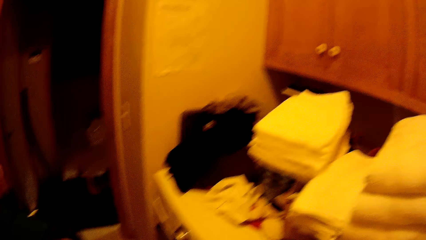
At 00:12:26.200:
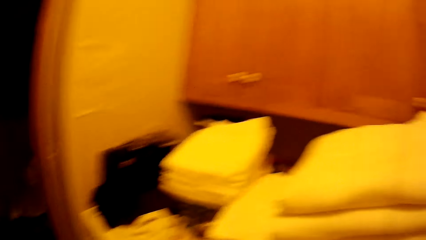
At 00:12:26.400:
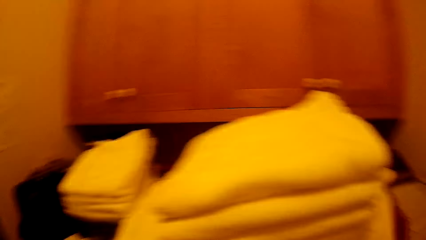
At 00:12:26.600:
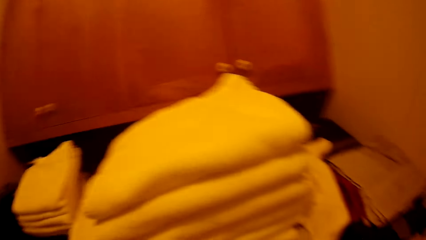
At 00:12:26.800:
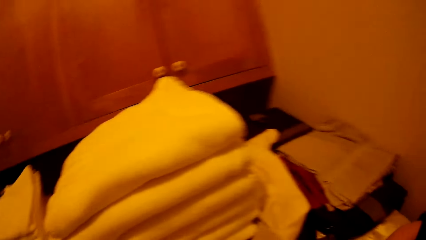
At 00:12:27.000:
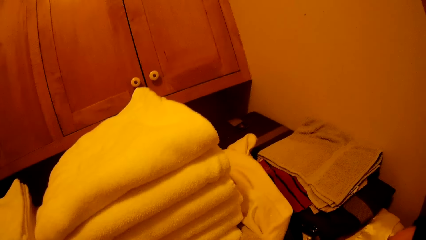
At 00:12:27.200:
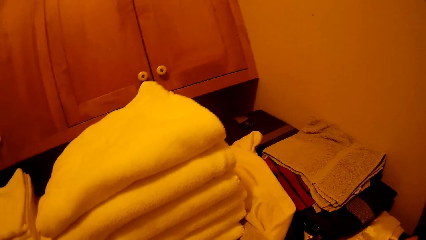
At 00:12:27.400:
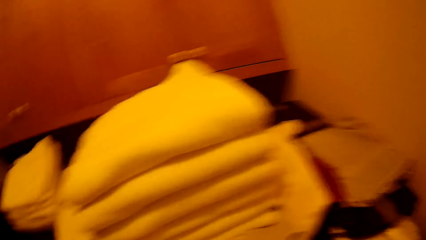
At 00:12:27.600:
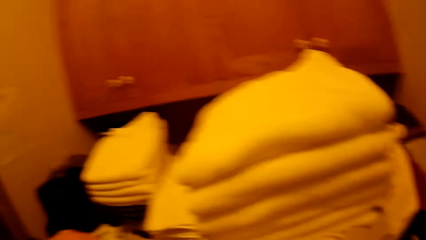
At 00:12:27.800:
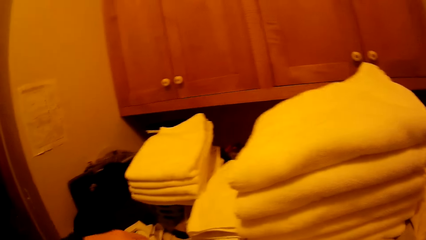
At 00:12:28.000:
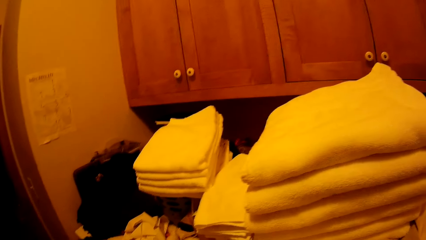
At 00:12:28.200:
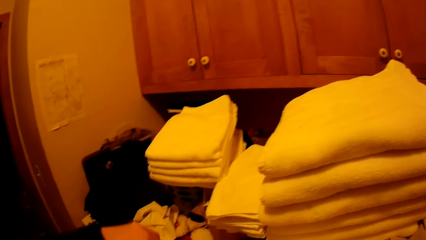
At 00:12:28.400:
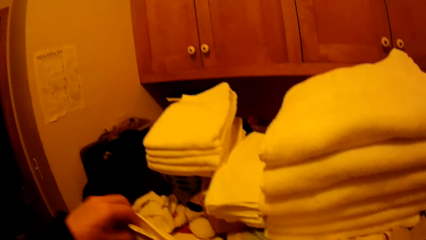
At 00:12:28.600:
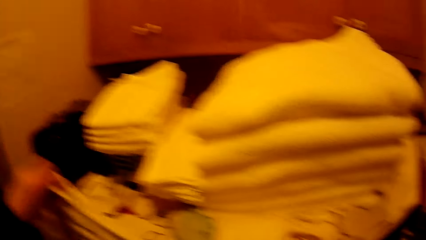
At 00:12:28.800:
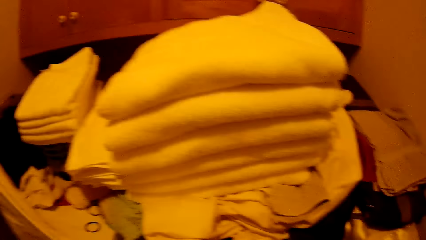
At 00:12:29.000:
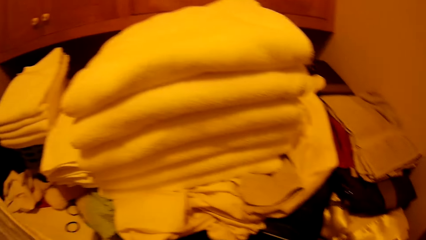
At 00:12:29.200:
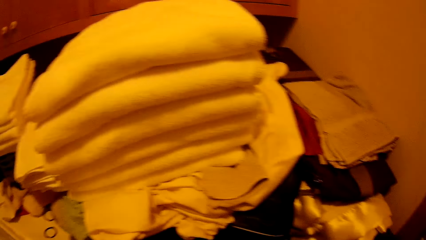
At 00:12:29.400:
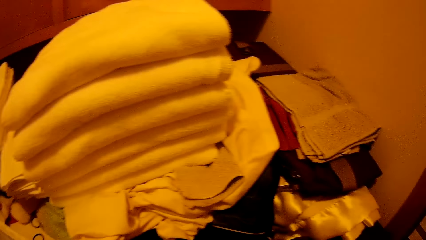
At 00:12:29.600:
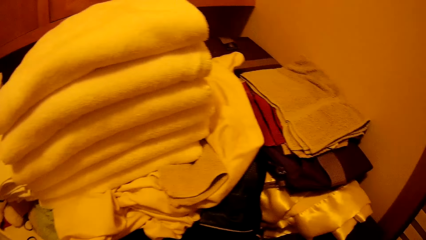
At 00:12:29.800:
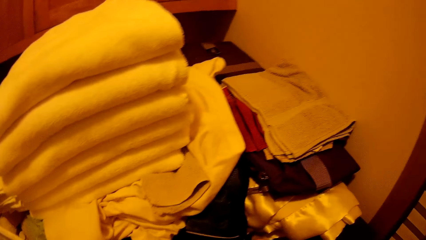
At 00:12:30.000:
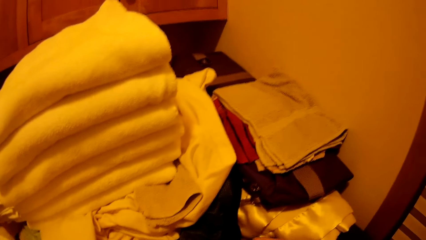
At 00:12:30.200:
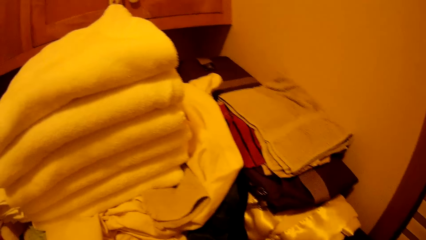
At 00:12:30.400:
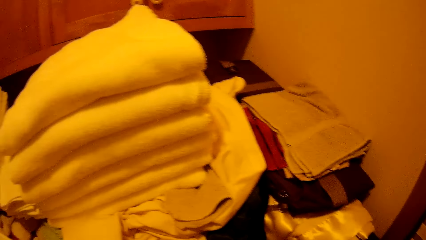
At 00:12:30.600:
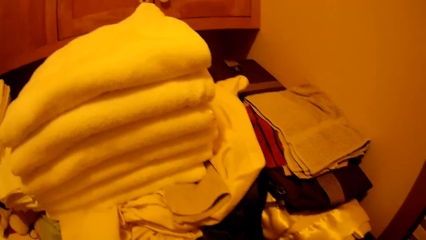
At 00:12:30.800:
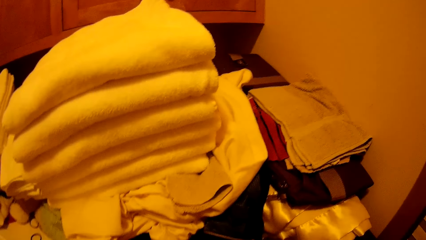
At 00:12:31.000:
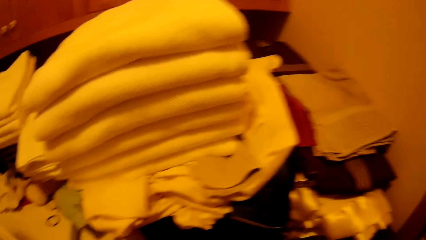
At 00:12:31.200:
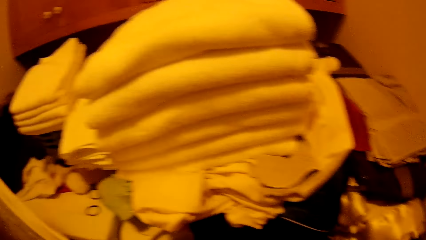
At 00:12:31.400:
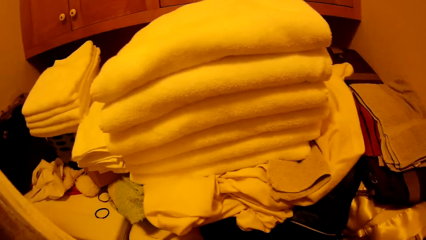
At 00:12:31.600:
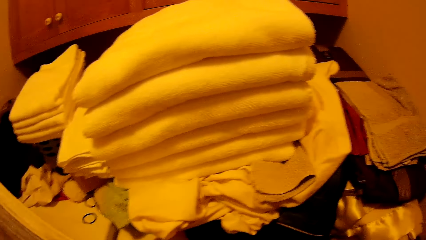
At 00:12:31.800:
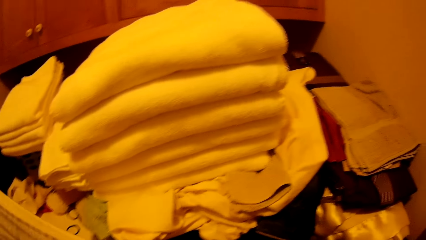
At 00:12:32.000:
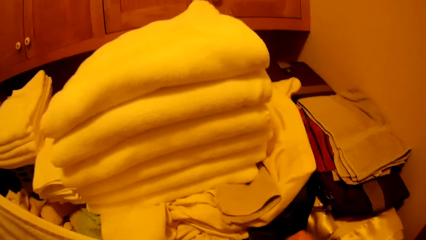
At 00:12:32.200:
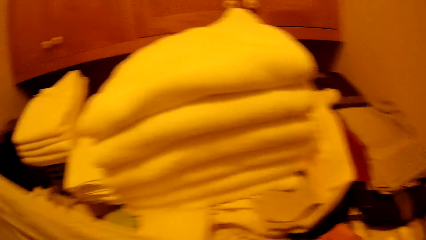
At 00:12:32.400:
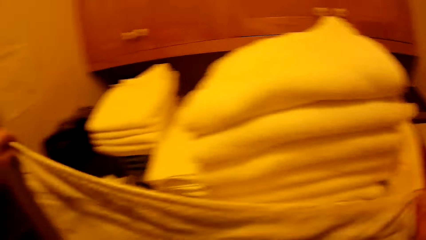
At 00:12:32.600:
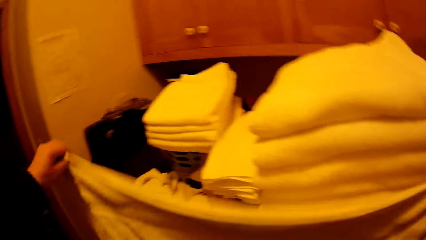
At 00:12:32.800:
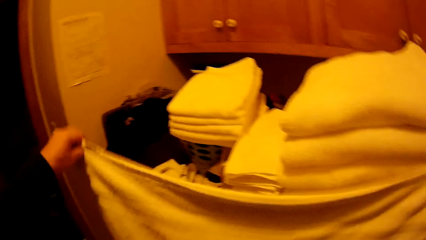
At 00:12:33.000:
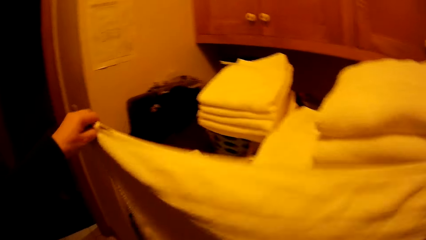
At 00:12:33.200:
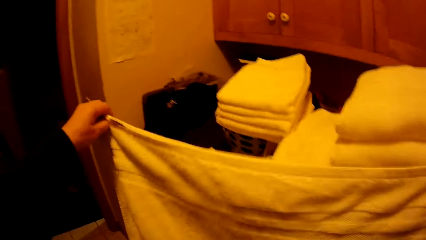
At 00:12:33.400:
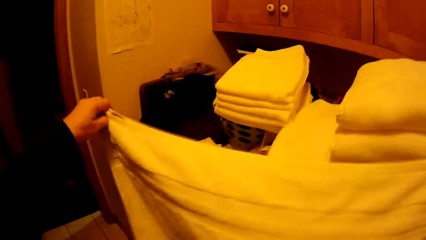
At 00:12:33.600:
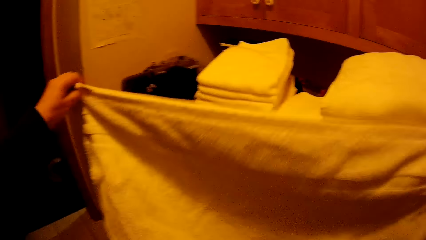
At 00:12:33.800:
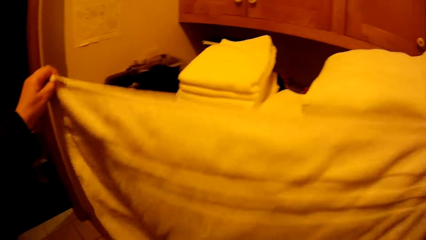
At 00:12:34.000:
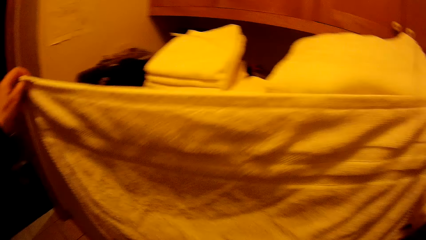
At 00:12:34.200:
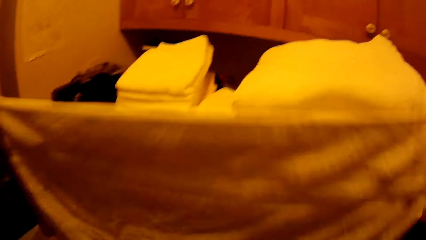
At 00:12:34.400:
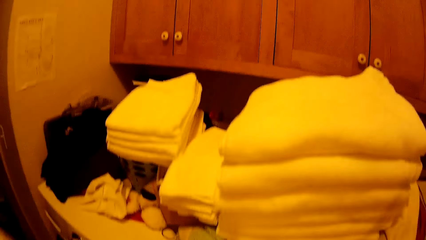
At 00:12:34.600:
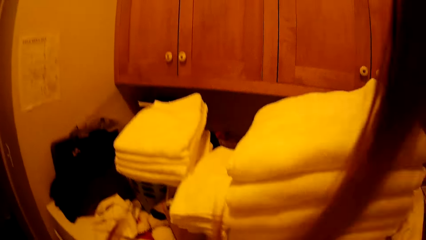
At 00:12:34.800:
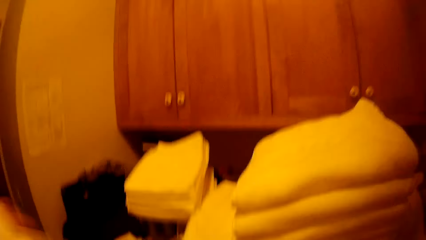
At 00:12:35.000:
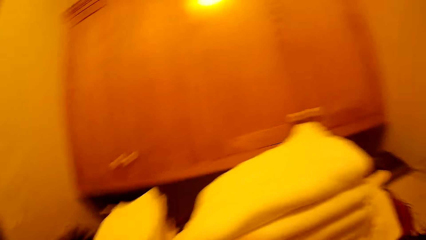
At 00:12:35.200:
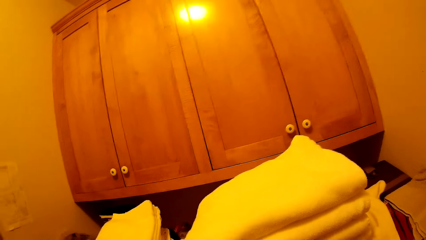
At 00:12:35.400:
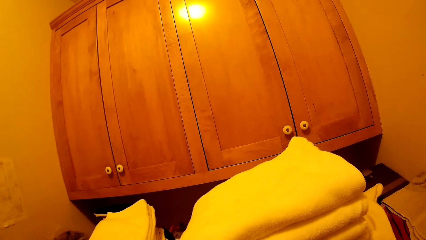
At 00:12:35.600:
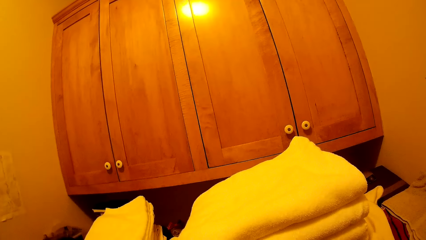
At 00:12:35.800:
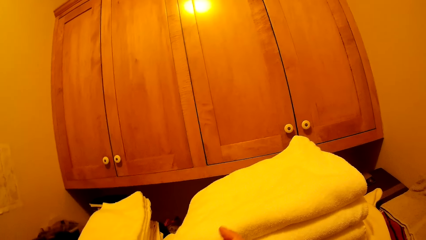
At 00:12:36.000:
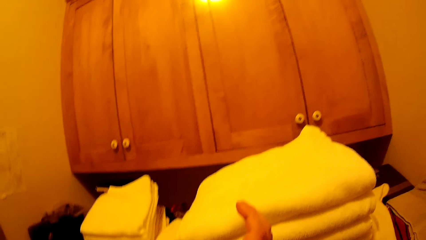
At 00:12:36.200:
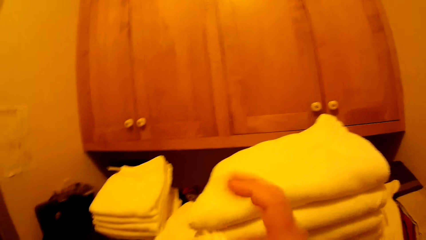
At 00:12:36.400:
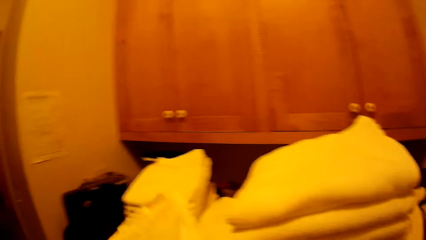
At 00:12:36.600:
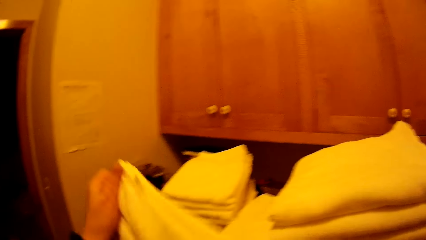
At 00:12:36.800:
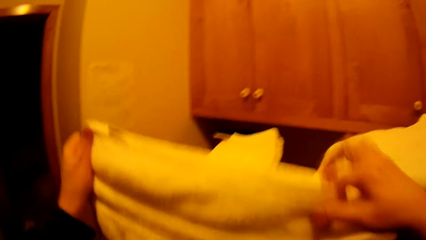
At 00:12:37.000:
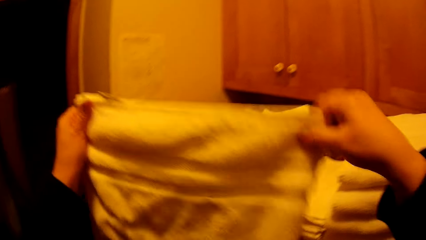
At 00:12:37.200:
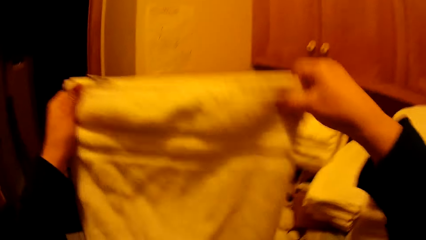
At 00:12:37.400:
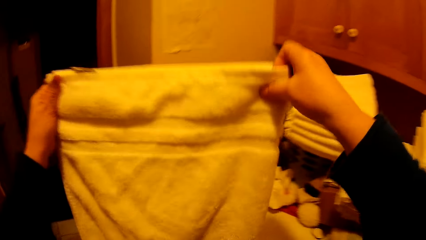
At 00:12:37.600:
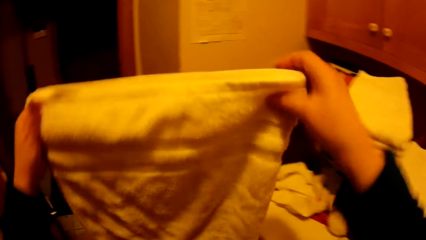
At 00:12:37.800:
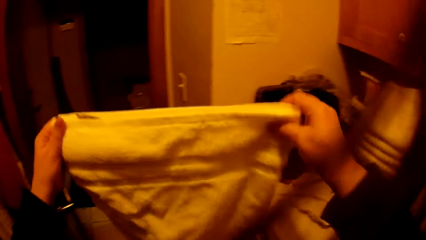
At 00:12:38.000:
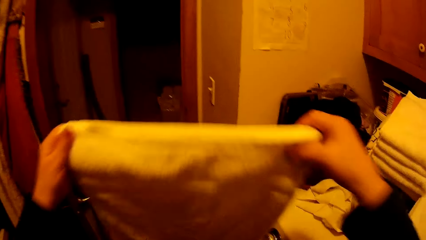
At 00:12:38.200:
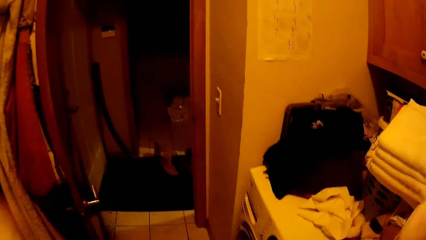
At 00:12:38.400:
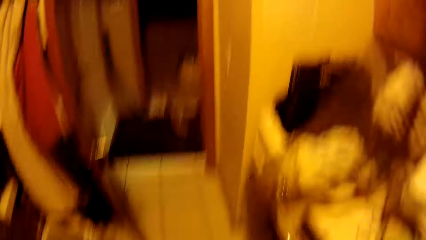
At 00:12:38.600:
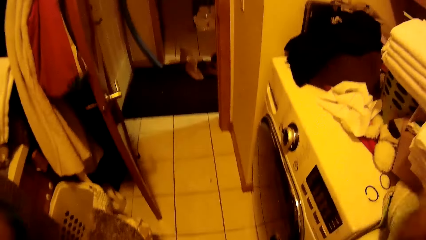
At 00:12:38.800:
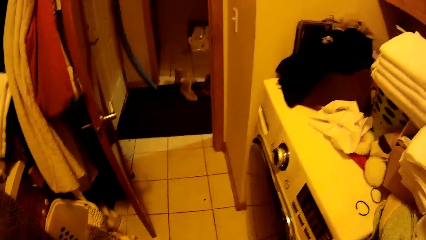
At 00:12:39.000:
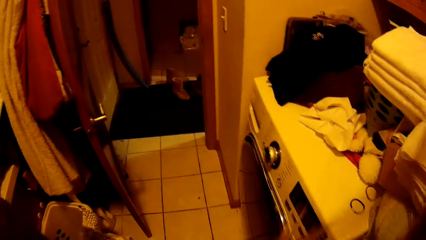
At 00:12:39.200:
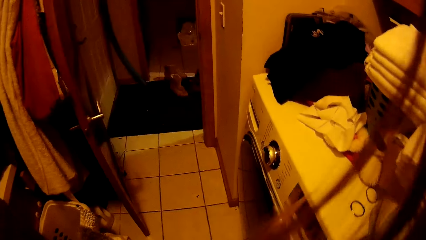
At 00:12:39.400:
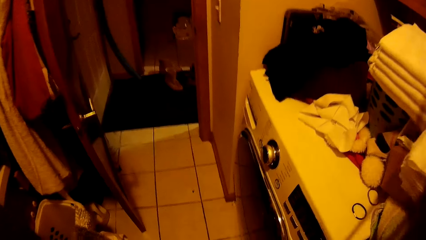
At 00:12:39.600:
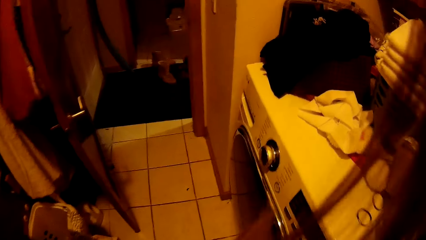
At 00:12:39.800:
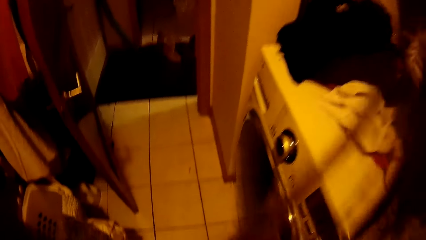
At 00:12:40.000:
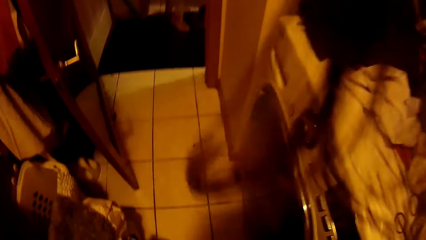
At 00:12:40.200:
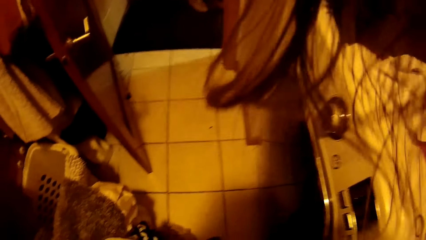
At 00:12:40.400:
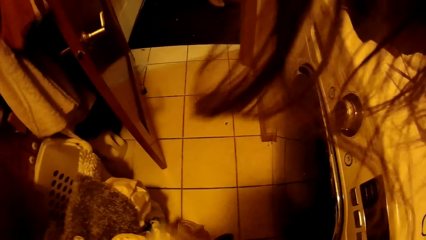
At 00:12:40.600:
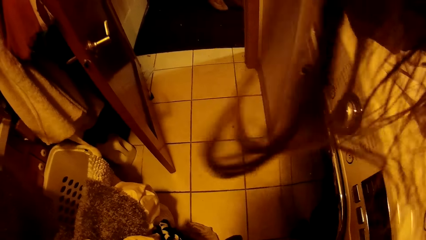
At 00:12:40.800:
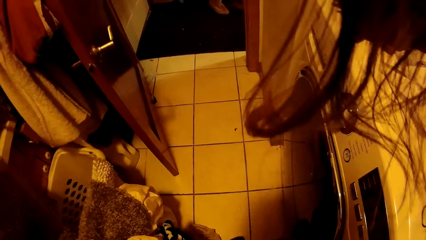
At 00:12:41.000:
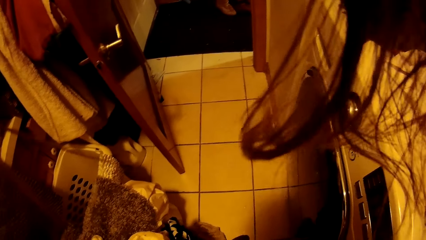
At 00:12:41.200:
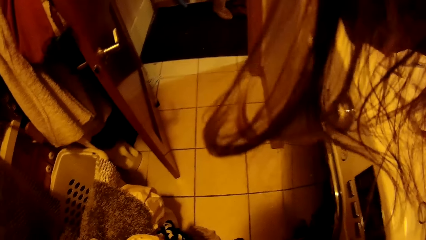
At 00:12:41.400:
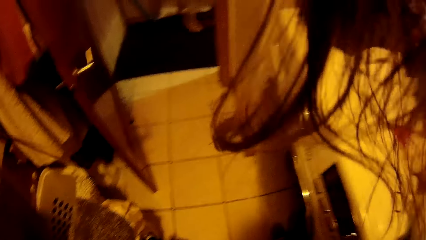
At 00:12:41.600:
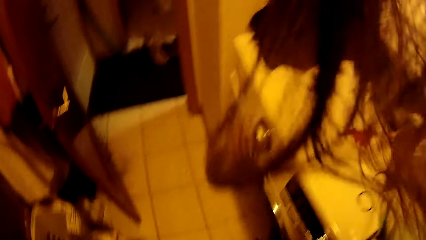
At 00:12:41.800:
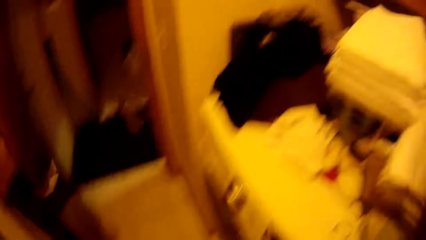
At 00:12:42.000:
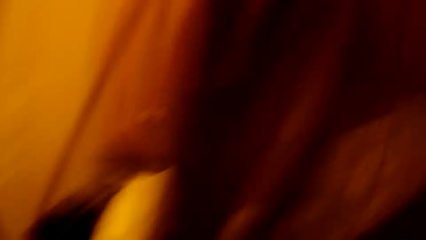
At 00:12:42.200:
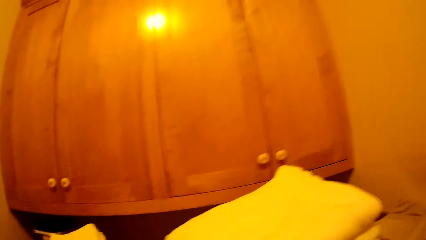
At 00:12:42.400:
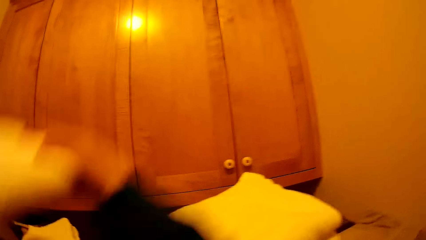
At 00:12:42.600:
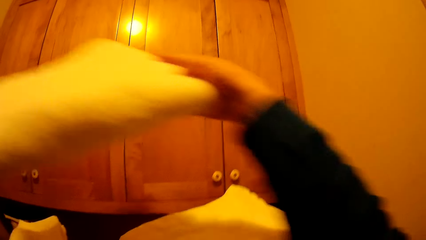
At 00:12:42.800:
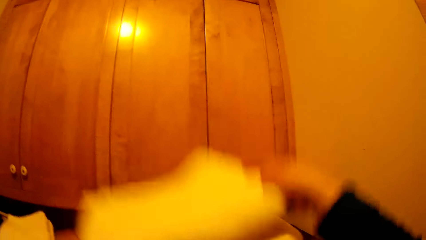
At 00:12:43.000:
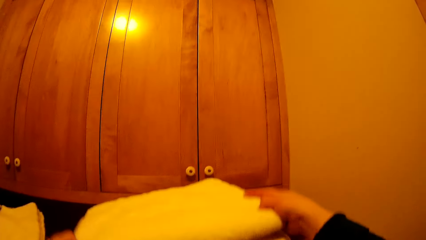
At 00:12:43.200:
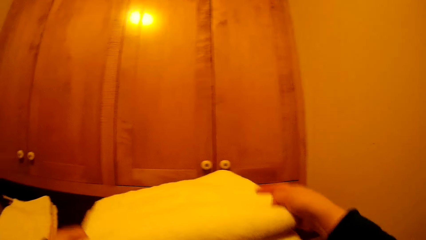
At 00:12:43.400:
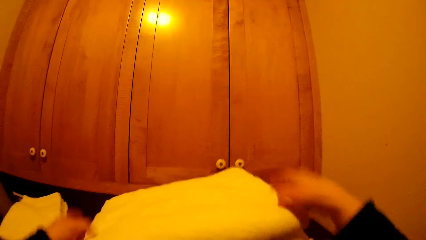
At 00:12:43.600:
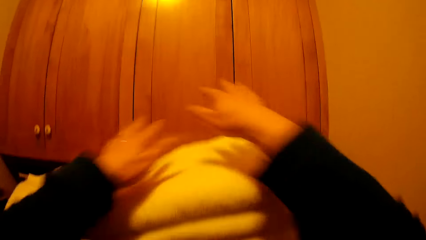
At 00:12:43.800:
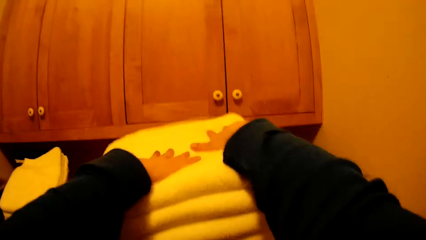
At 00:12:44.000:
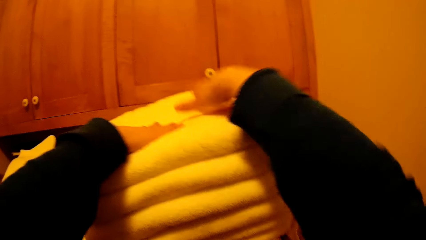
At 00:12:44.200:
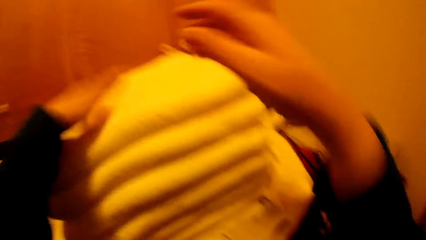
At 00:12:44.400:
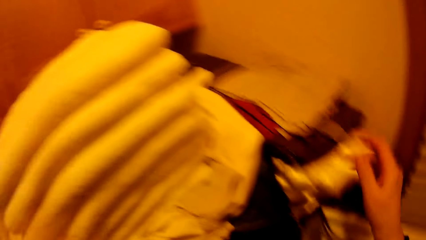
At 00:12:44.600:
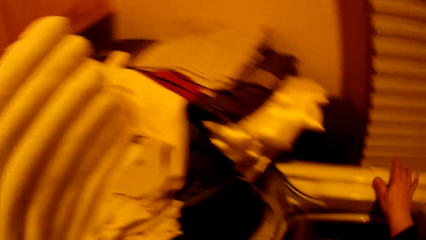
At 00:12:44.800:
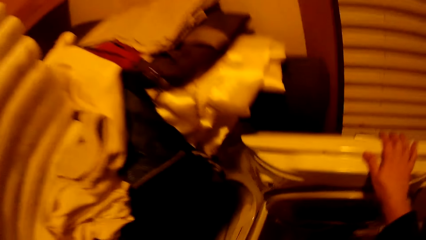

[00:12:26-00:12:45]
The camera wearer shakes the towel. They fold the towel. They put the towel on top of other clothes.
